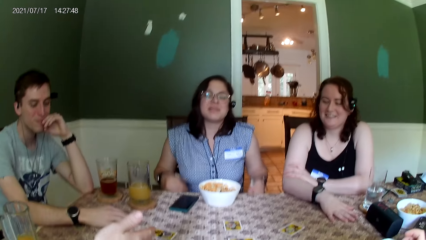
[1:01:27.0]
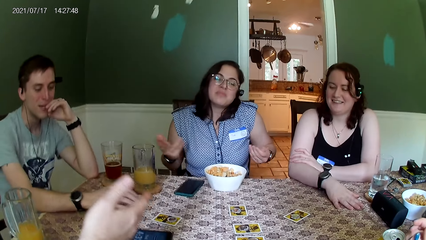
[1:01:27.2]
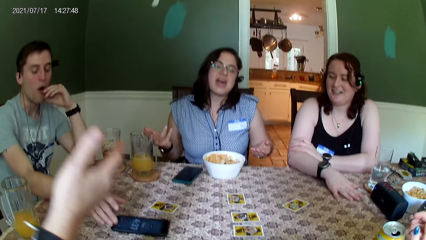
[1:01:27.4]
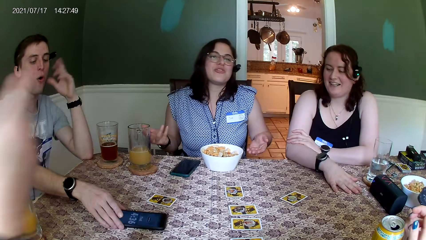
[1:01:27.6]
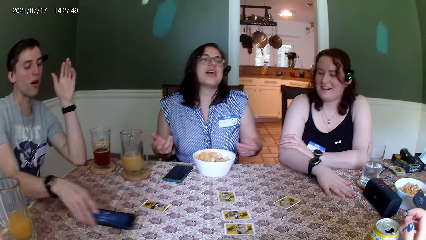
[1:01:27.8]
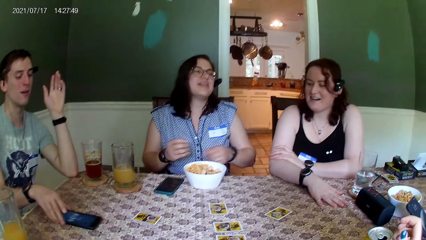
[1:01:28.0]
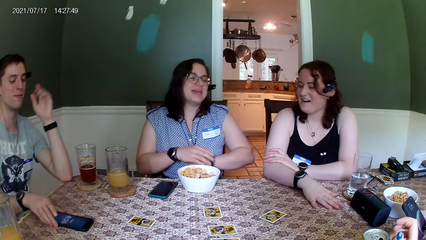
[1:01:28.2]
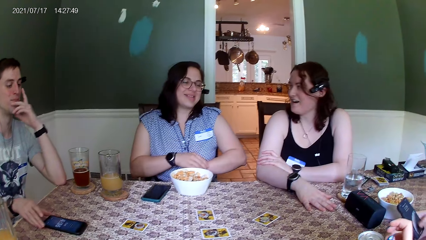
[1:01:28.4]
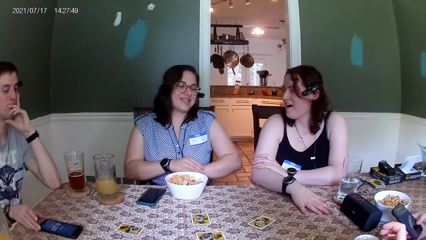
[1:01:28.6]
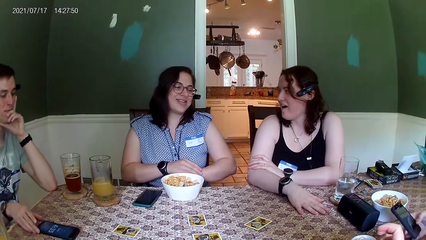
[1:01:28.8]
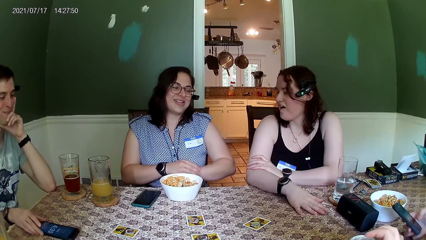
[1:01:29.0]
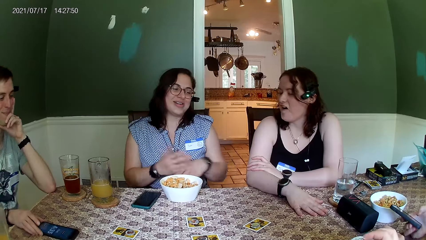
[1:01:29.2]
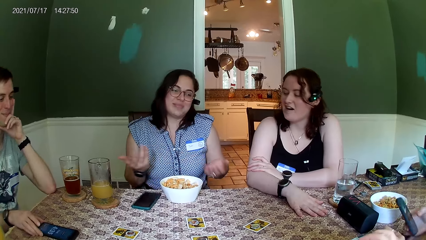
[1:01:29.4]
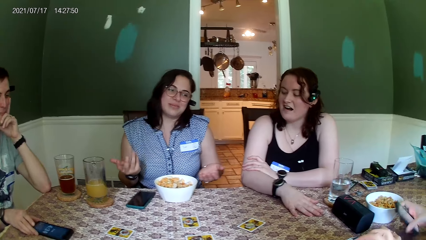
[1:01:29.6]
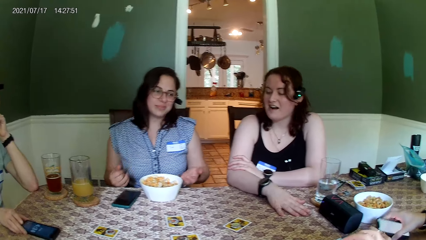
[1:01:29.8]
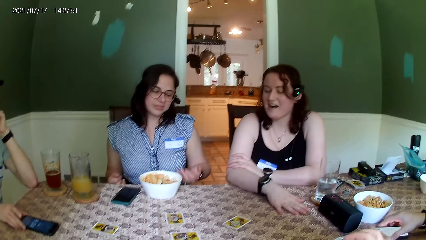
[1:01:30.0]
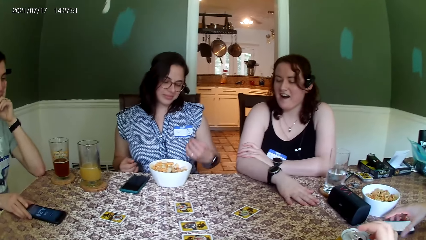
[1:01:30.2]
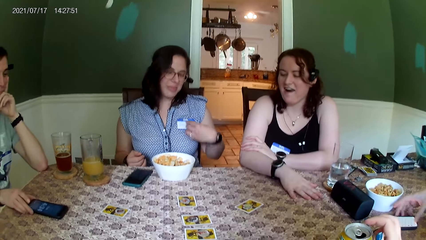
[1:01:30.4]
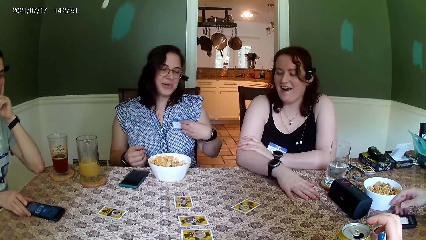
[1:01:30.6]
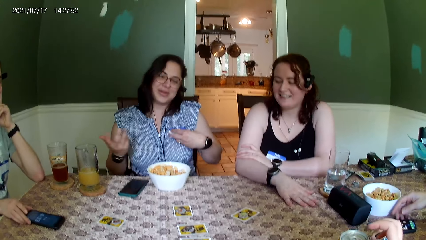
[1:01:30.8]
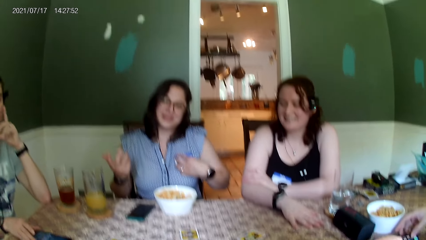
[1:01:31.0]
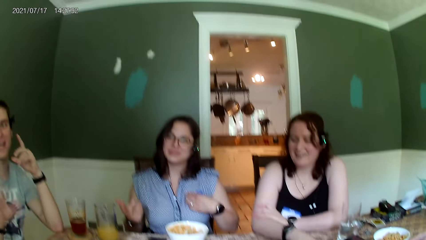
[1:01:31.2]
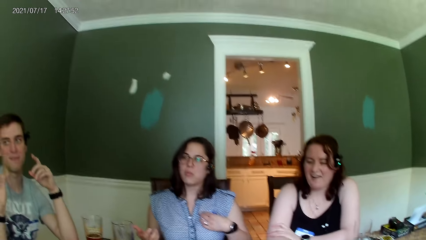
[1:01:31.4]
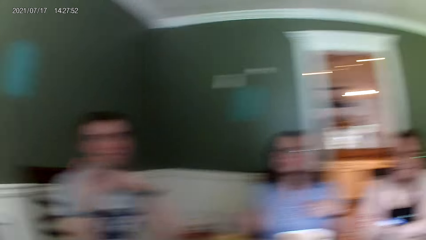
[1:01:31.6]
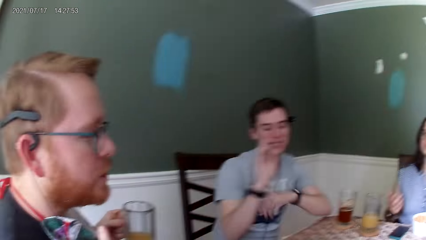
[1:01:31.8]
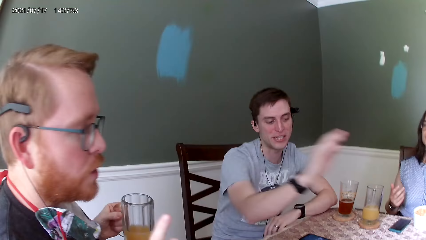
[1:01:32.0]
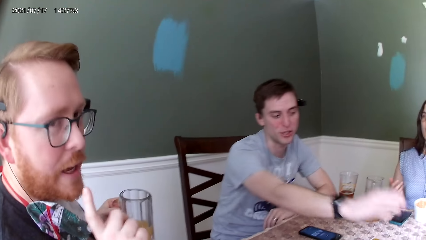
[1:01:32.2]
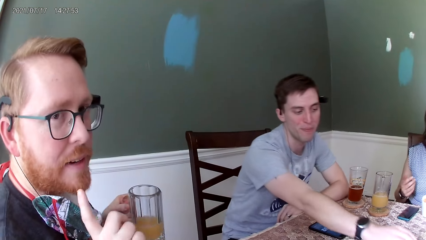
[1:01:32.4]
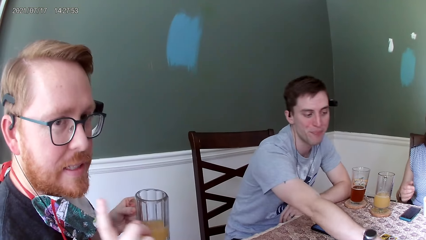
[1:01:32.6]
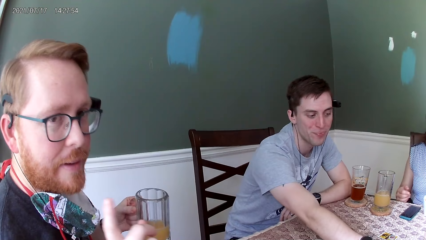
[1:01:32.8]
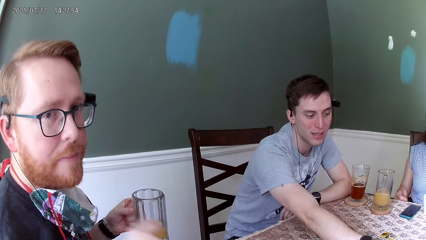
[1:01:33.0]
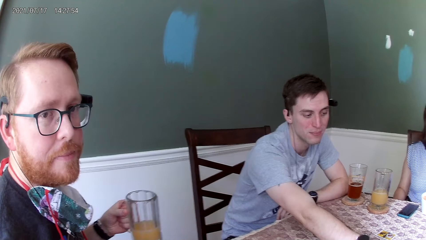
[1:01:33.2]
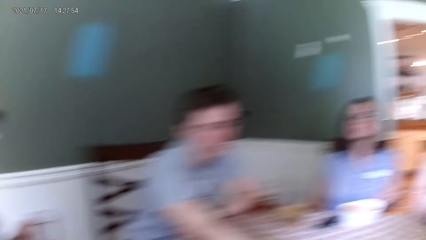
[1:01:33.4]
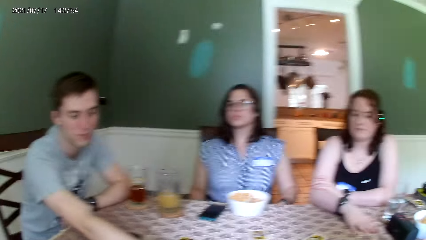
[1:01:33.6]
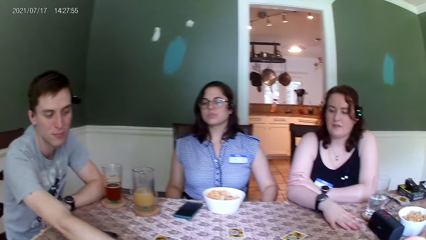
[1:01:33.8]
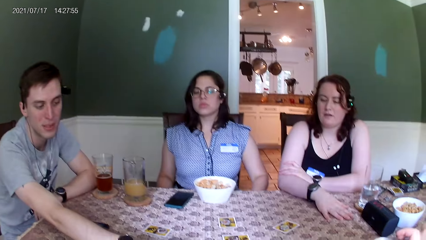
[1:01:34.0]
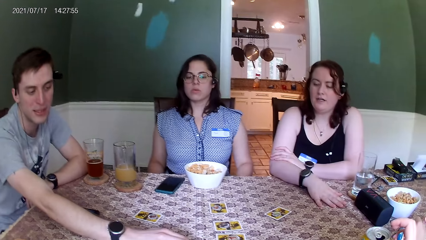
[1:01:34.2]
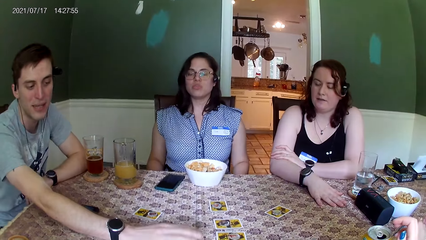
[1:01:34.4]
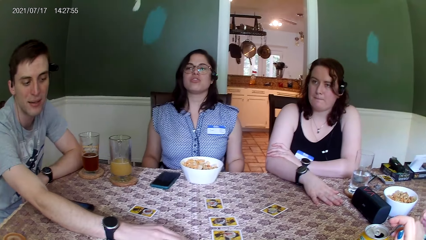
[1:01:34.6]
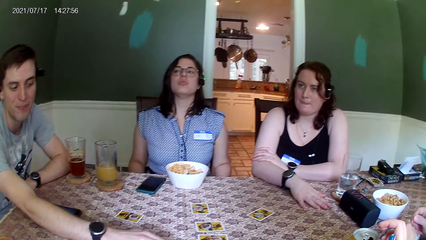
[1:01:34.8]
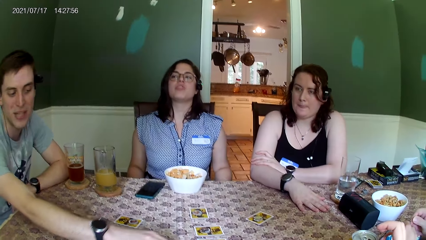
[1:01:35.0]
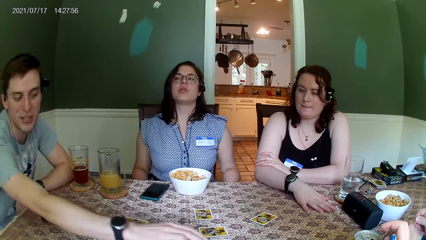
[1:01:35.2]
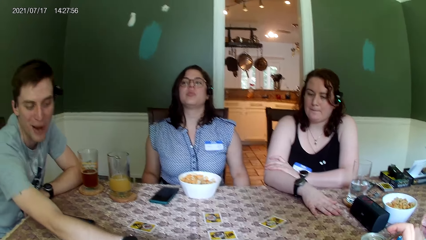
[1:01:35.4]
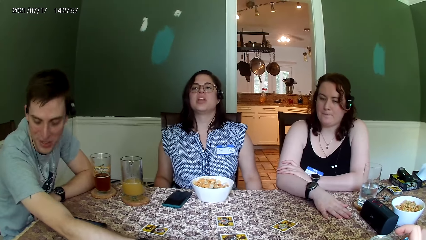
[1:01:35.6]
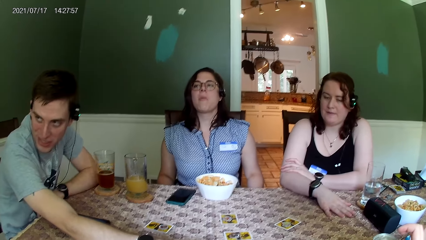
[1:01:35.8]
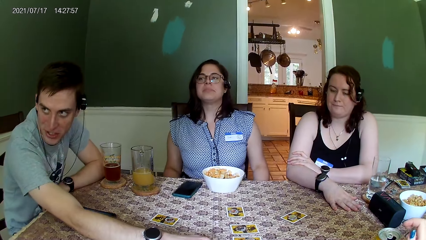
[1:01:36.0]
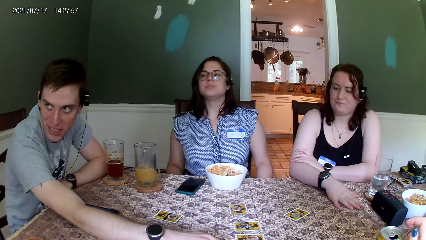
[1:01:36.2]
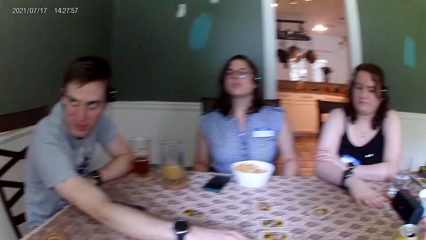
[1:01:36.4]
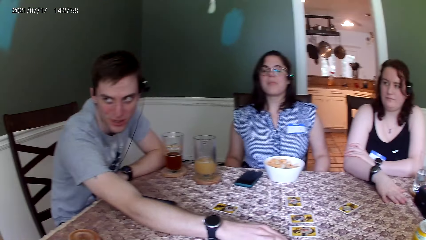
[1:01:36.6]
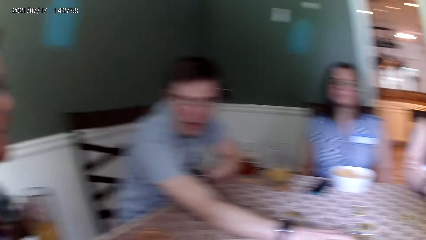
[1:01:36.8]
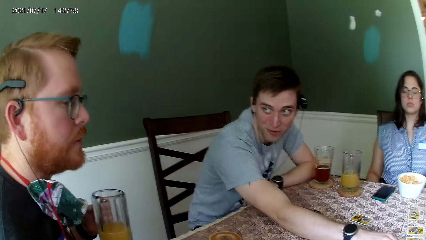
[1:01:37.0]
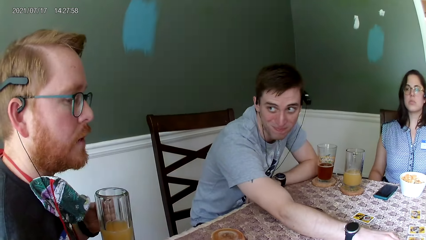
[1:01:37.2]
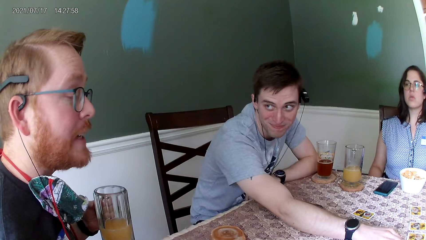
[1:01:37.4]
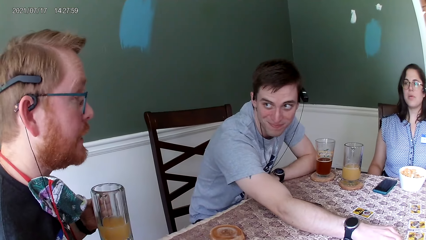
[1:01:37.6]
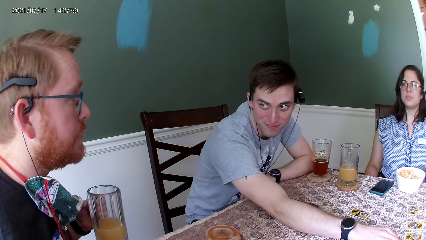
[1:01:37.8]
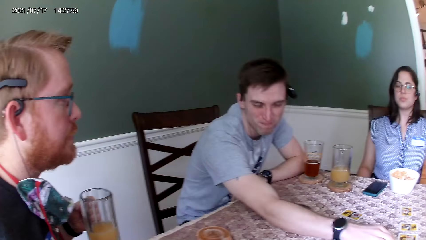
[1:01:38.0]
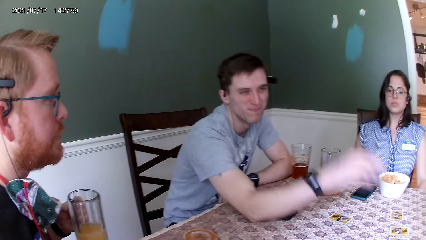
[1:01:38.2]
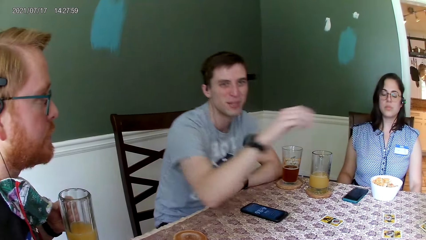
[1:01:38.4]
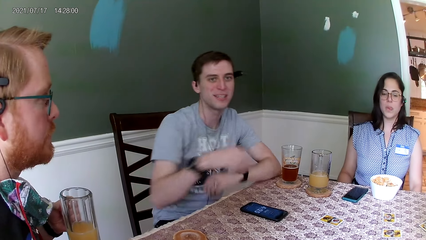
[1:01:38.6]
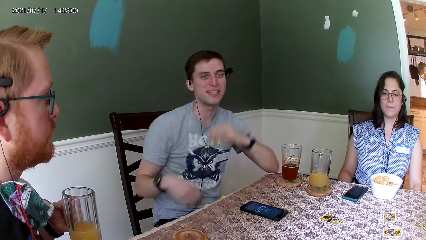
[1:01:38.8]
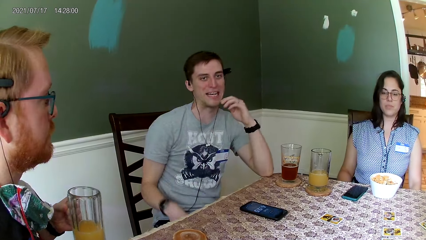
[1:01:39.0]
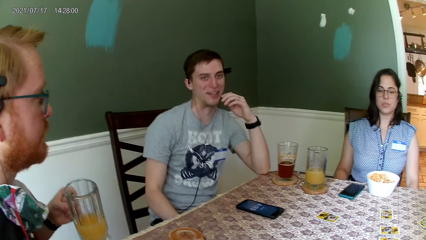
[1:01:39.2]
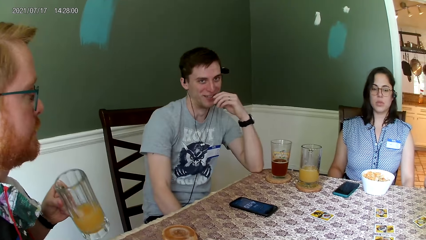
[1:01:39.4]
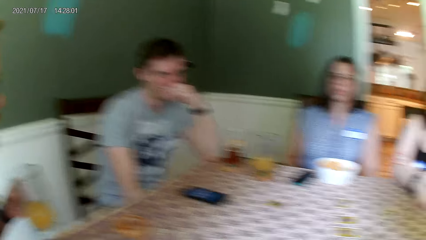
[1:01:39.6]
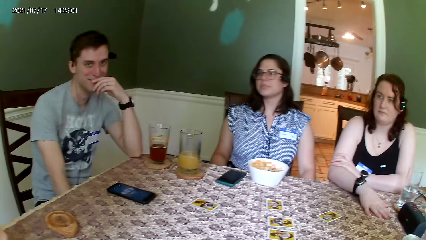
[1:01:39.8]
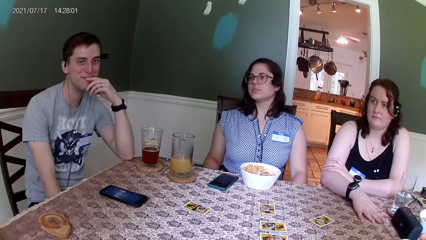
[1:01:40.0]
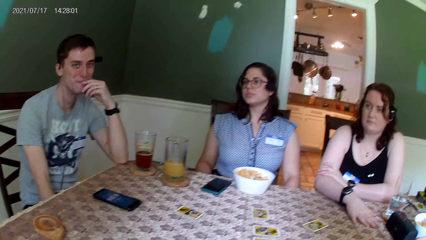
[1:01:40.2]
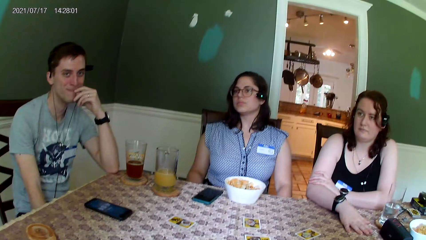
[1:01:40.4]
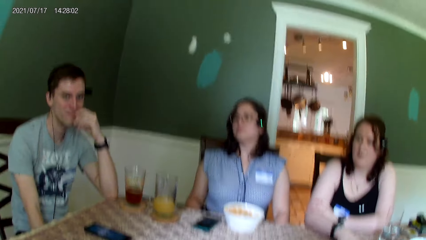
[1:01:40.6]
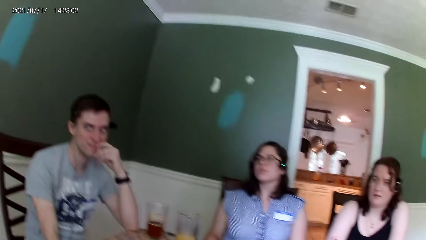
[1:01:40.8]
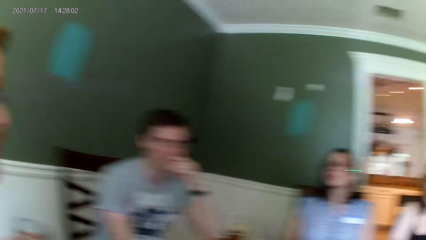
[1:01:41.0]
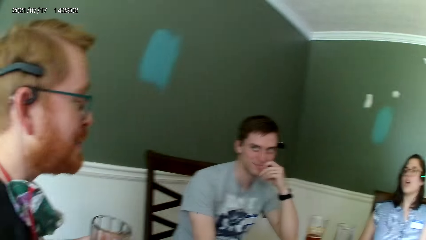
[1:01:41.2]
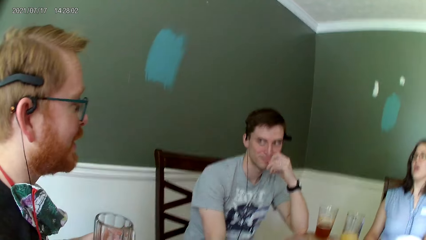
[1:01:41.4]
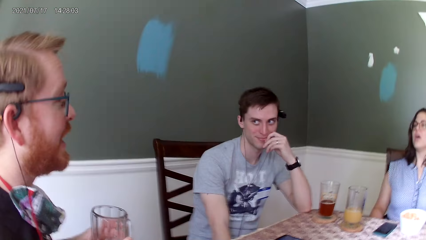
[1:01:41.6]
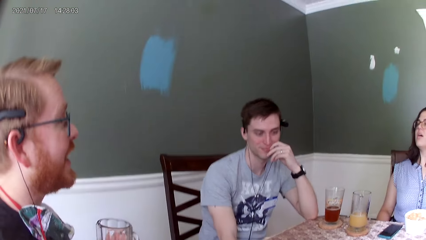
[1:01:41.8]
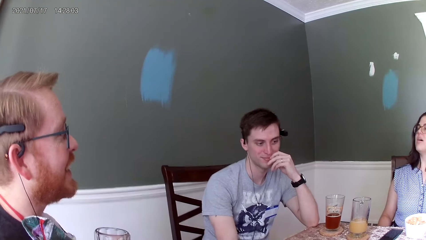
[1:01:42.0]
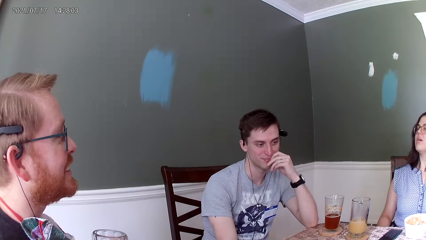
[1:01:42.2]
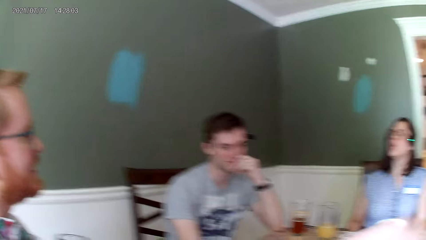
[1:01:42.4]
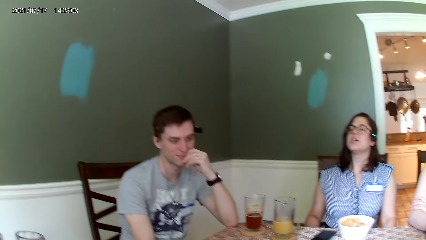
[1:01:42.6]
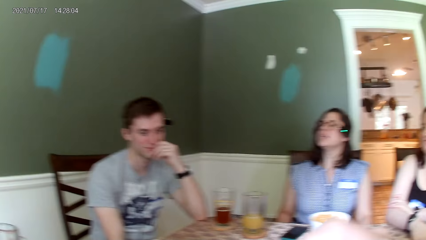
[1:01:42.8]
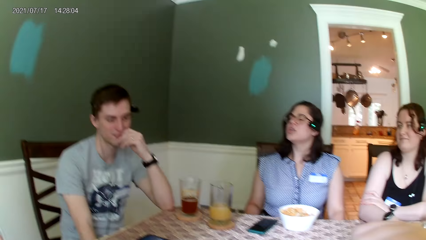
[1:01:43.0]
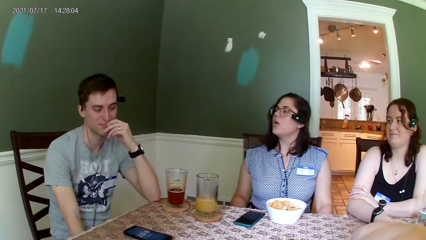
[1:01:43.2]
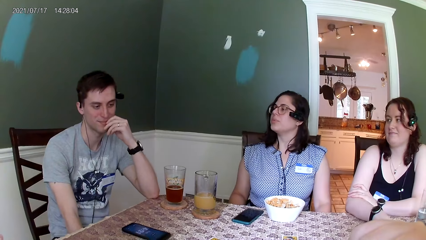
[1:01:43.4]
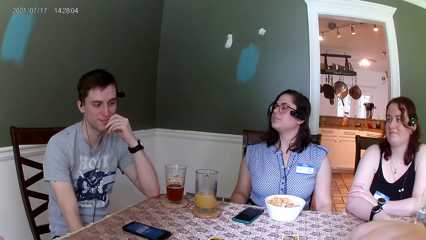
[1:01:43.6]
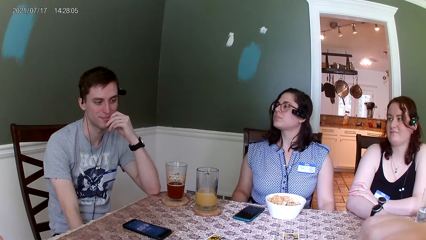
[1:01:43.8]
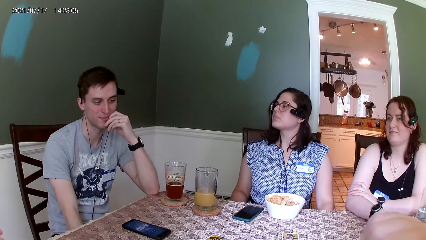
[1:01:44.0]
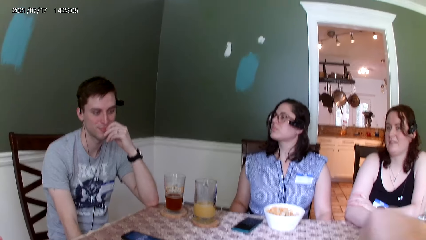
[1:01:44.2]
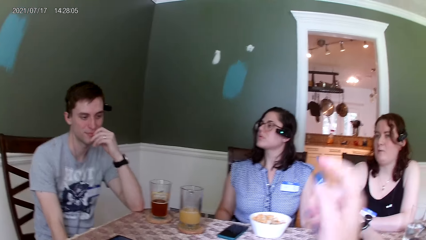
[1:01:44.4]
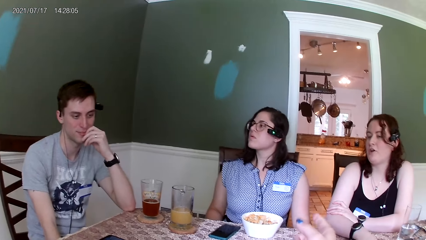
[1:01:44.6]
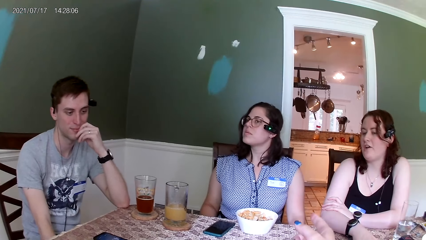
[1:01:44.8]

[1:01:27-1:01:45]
A man moves a phone on the table with his right hand. A woman adjusts a watch on her left hand with her right hand. The woman talks to the camera wearer. The woman touches a tag on the shirt with her left hand. Another man talks to the camera wearer. The woman talks to the camera wearer. The first man puts the hand on the table. The other man talks to the first man. The first man talks to the camera wearer. The other man talks to the first man. The woman talks to the first man.
